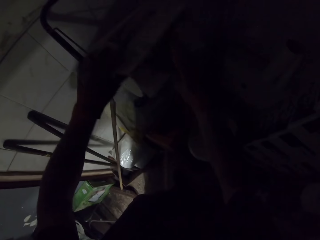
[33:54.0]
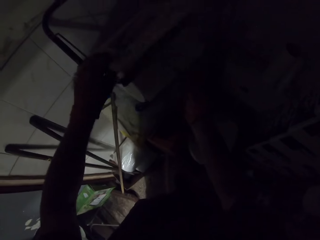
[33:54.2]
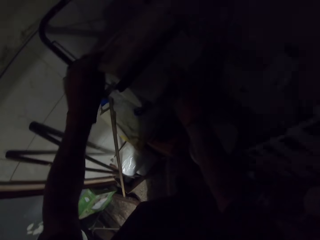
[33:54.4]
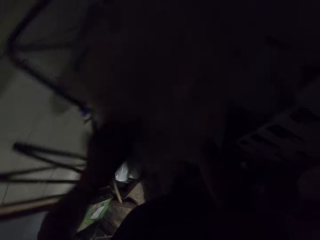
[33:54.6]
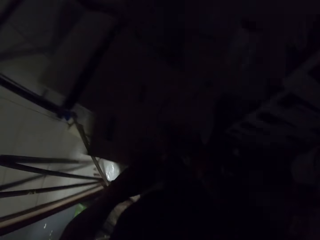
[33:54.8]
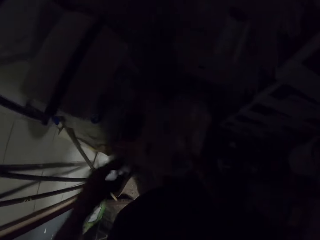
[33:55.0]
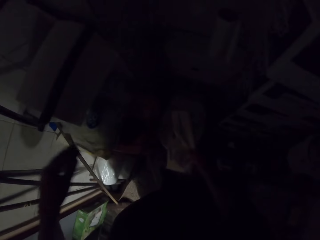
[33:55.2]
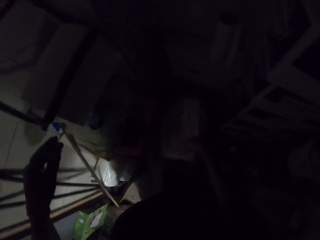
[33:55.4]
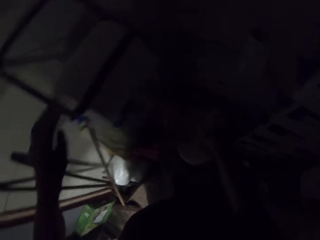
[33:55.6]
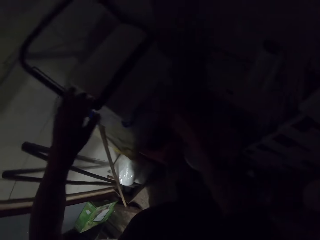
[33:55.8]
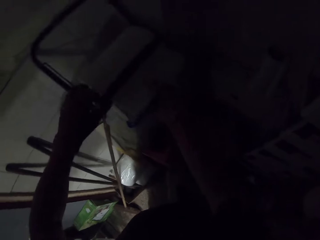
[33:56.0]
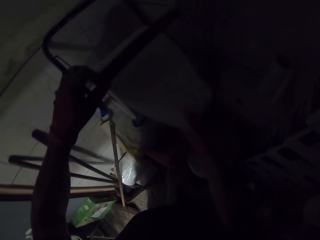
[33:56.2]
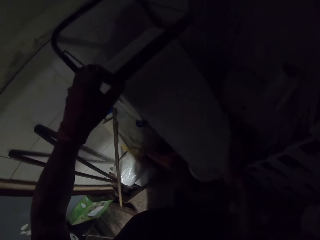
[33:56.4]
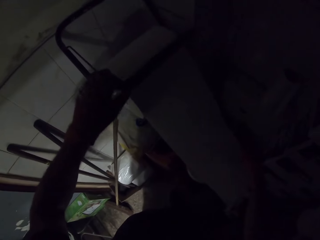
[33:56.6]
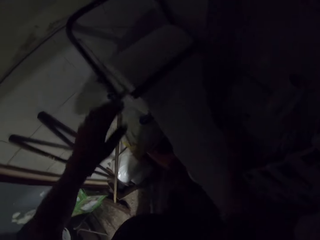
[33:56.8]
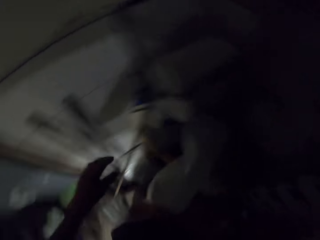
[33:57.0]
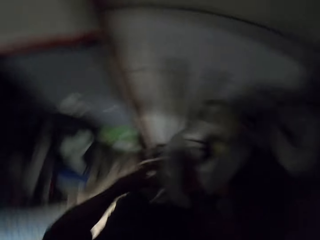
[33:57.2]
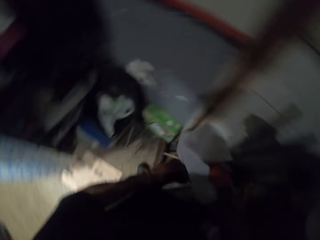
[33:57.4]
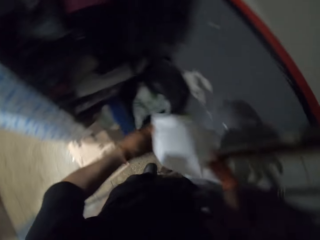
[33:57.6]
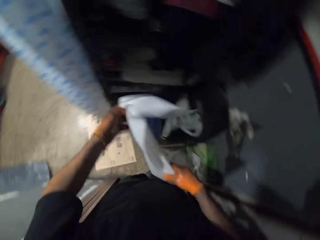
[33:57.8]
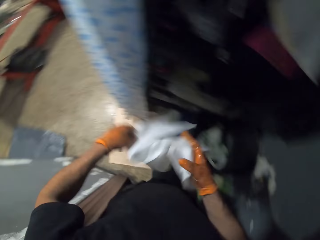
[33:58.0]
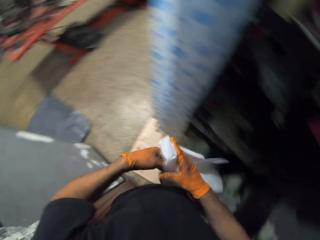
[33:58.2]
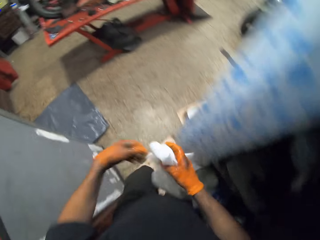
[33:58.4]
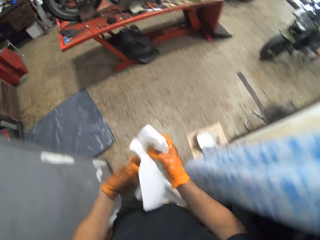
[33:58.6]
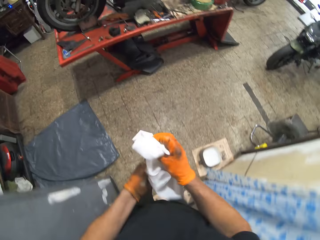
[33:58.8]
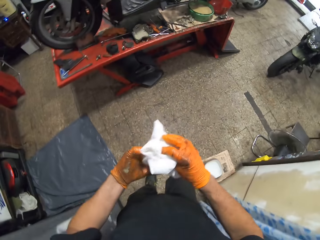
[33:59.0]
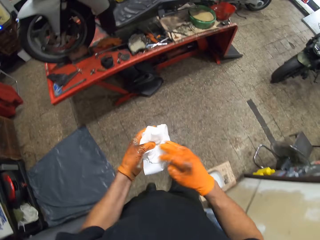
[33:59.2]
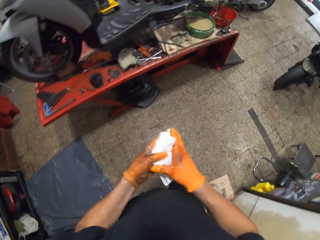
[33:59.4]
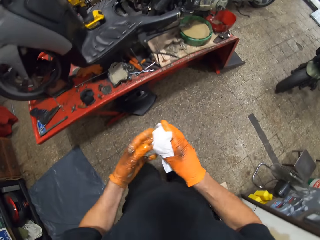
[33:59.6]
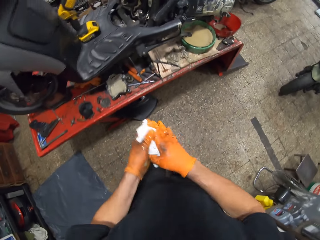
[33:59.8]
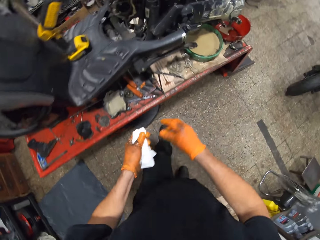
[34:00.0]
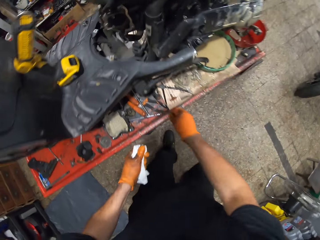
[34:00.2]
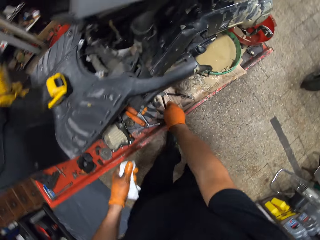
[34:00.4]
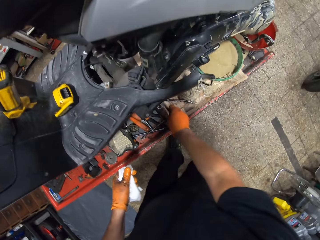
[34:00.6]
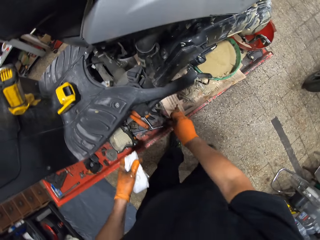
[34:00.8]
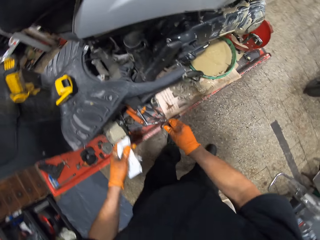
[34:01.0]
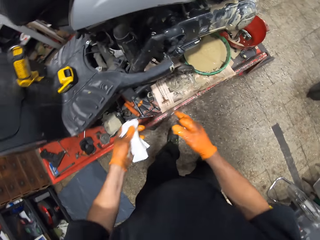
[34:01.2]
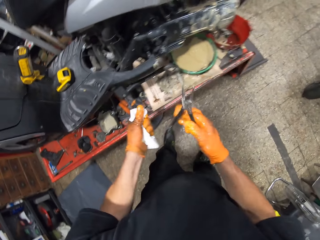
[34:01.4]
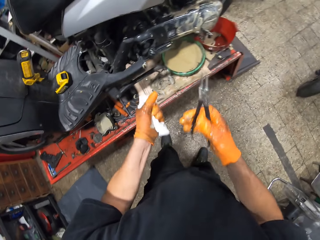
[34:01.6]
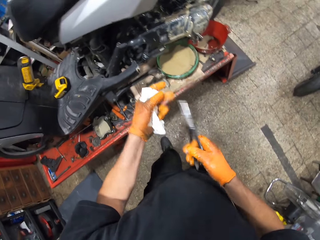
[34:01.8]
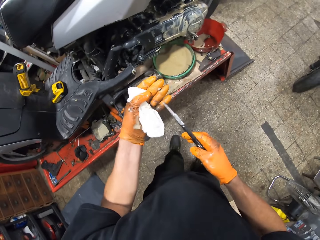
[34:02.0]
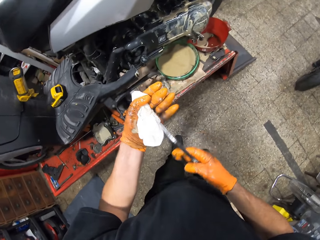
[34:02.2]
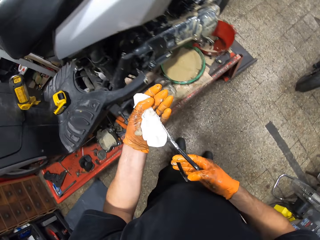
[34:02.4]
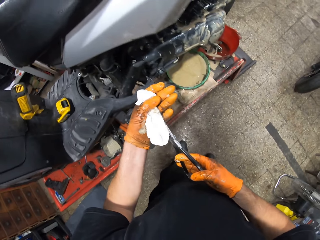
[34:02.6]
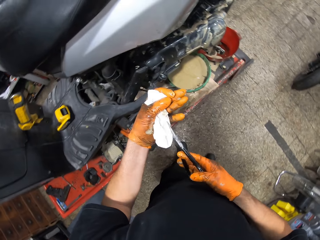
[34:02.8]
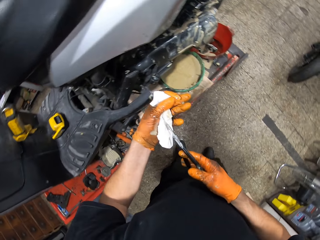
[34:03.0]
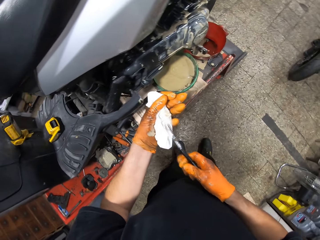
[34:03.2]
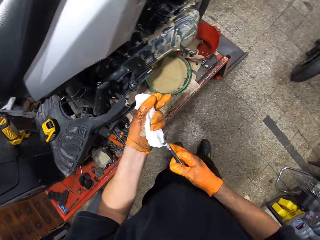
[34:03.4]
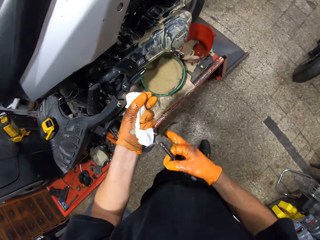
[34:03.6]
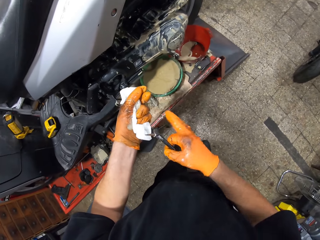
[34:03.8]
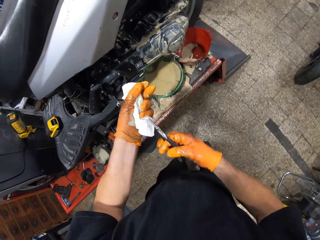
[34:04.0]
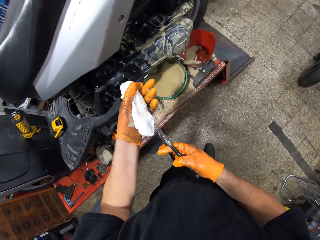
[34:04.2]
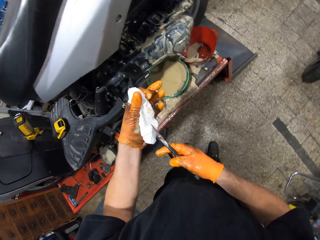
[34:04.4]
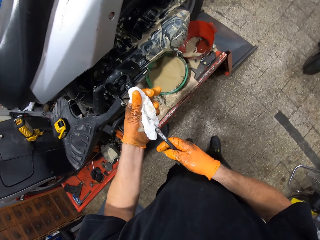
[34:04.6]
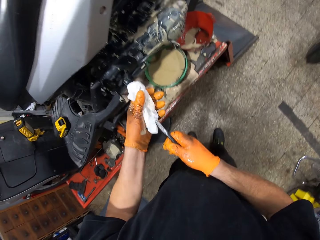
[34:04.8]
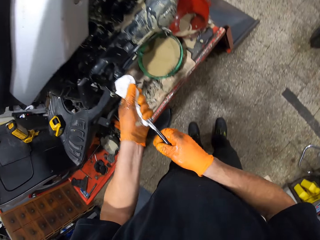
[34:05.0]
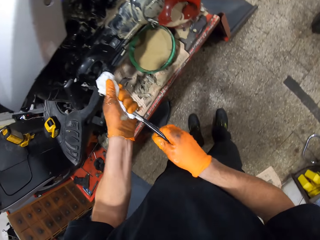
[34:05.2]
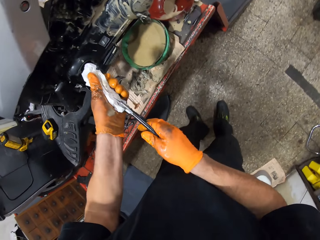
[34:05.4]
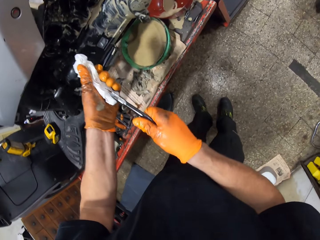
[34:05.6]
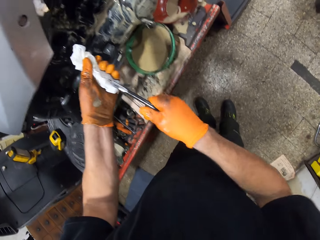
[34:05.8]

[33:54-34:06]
The camera wearer removes a newspaper from a wall hanger with both gloved hands. He passes the newspaper from his gloved left hand to his gloved right hand. He throws the newspaper on the ground with his gloved right hand. He cuts a piece of tissue paper with his gloved right hand. He takes the tissue paper. He walks to the scooter on the workshop lift table. He folds the tissue paper. He passes the piece of tissue paper from his gloved right hand to his gloved left hand. He picks up the plier on the workshop lift table with his gloved right hand. He picks the paper in his gloved left hand with the plier in his gloved right hand. He holds the tissue paper with the plier.

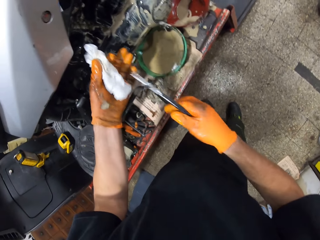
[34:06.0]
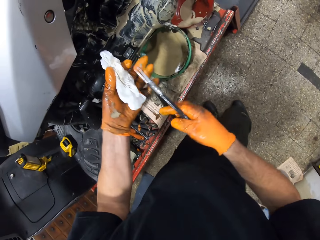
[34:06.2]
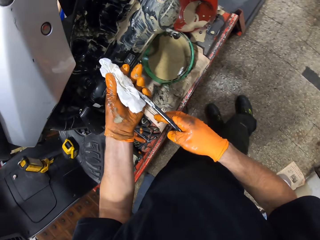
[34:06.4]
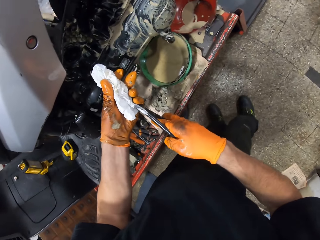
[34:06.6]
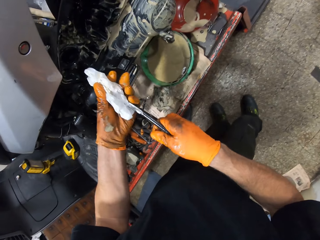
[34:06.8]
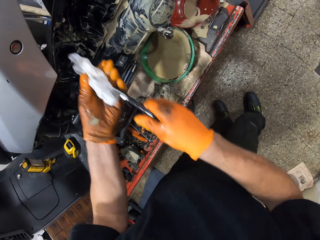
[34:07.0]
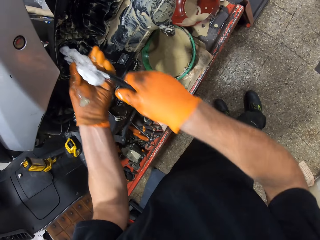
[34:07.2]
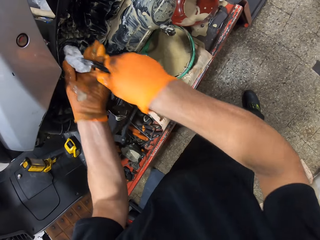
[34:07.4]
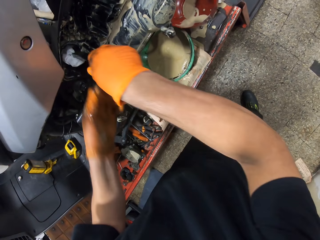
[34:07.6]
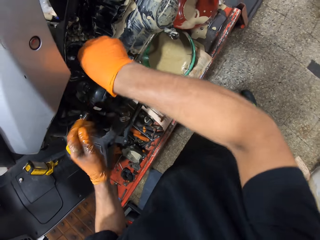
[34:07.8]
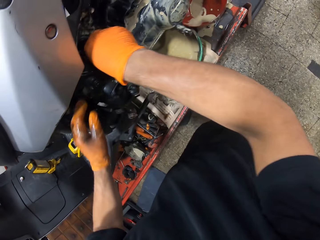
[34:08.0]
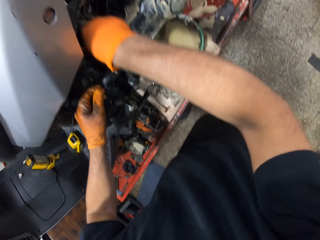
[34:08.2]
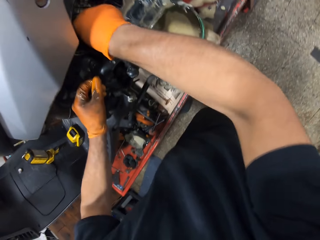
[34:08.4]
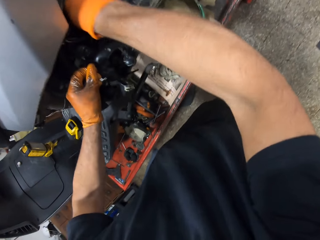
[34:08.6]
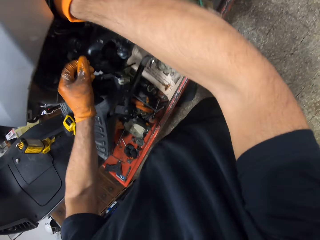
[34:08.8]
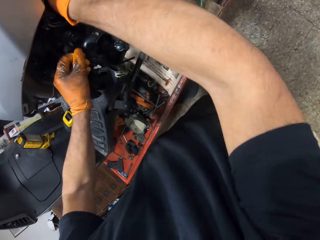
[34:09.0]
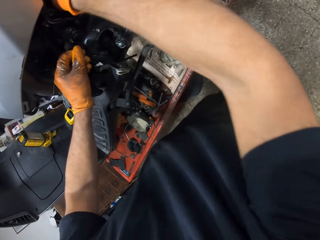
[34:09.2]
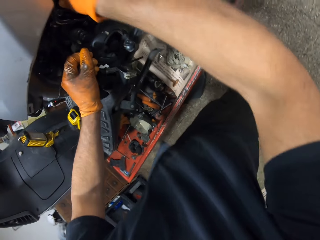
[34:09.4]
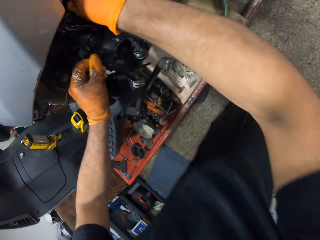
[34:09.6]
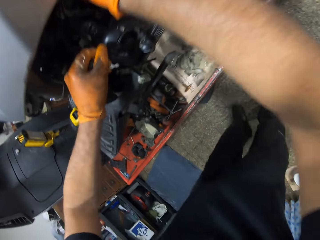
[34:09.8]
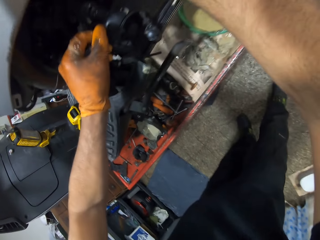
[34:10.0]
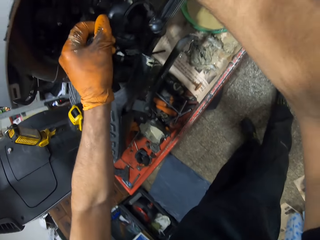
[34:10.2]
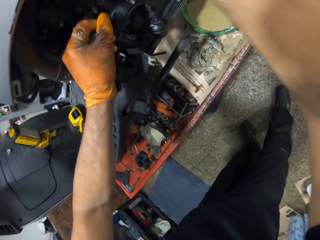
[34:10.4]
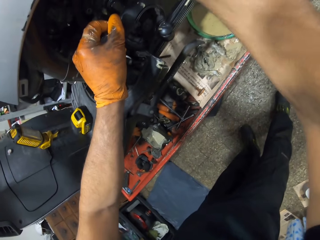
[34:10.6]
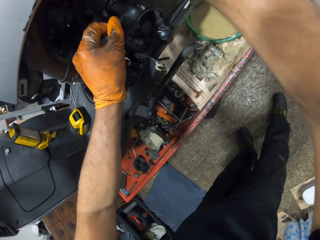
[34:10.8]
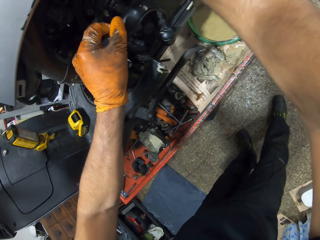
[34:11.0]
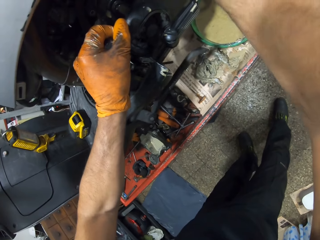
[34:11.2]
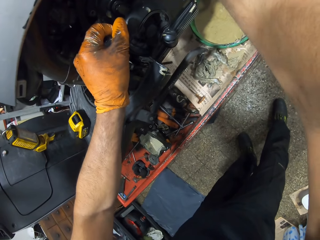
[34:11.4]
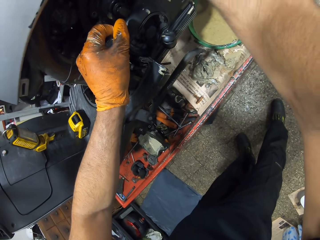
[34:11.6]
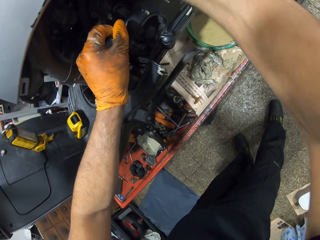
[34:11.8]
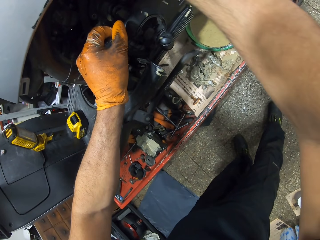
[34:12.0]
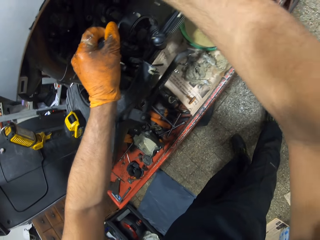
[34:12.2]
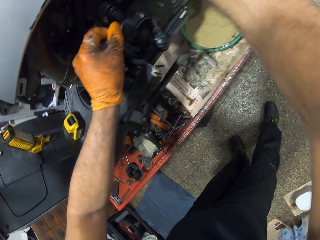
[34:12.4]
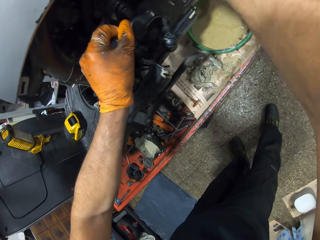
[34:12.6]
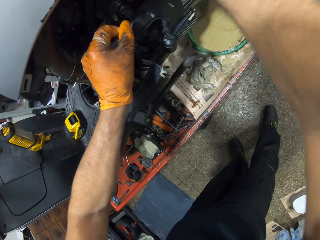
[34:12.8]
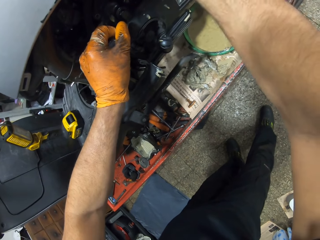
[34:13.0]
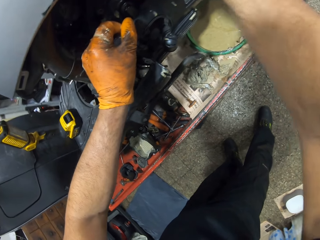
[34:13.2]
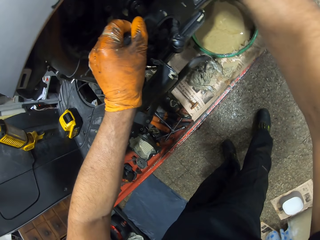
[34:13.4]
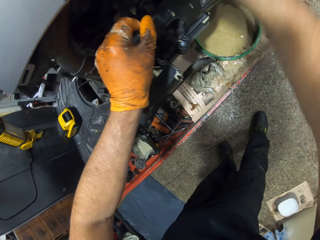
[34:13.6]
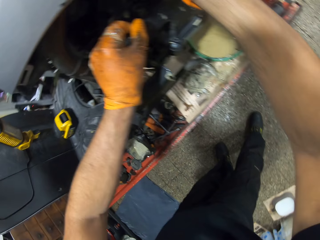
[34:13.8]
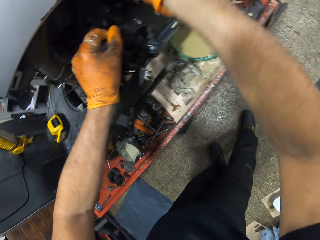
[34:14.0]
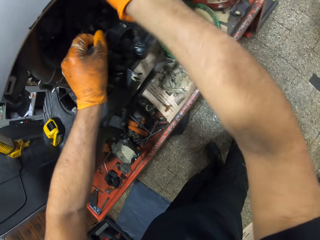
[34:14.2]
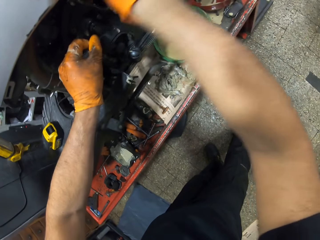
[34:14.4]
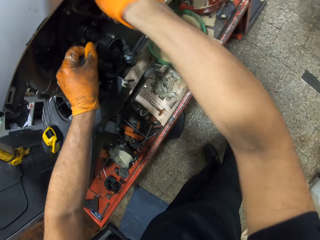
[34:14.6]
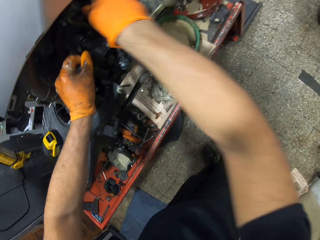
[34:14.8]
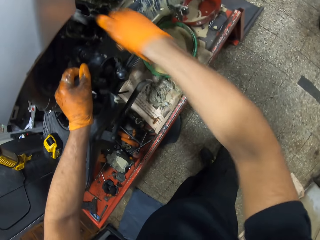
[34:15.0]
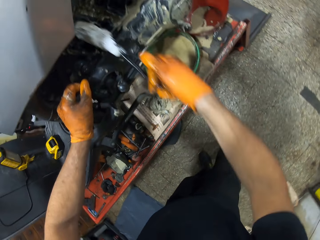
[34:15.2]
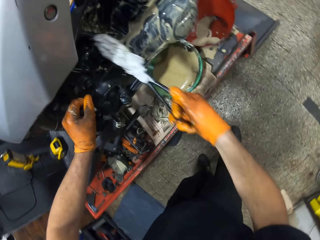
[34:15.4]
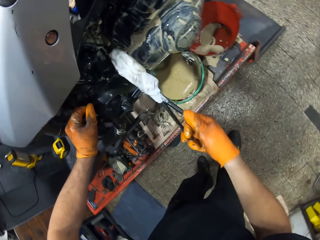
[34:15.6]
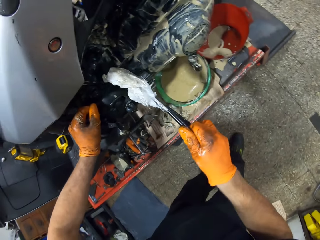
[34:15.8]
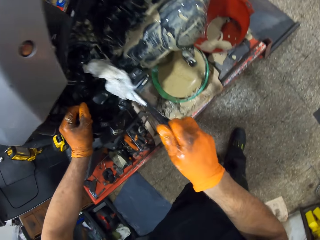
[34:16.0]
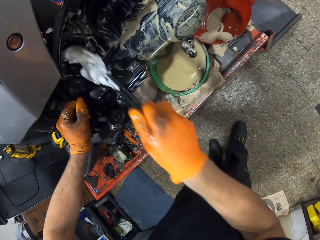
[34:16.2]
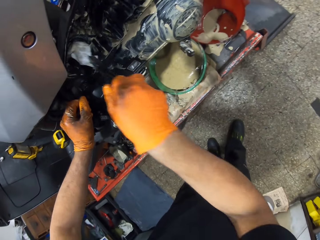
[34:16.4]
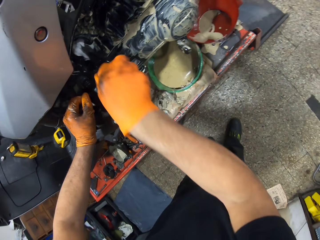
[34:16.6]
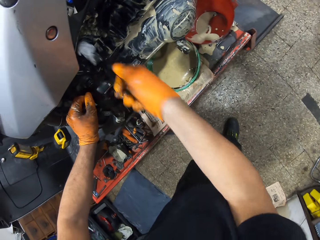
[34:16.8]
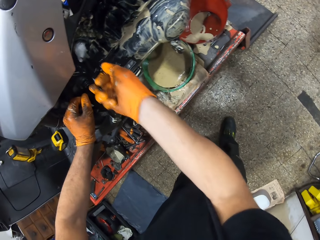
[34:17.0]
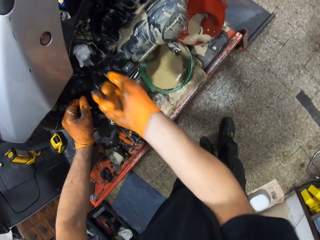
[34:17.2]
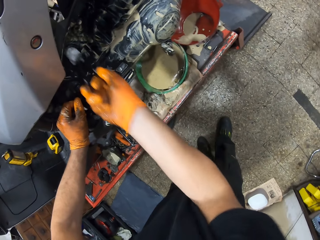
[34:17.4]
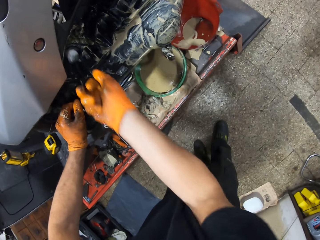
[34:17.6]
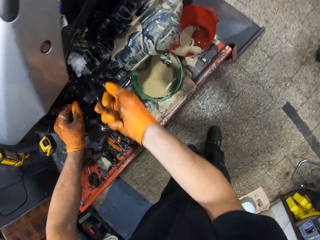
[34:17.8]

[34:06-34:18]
The camera wearer cleanses the scooter on the workshop lift table with the paper on the plier in his gloved right hand. He places his gloved left hand on the scooter on the workshop lift table.
